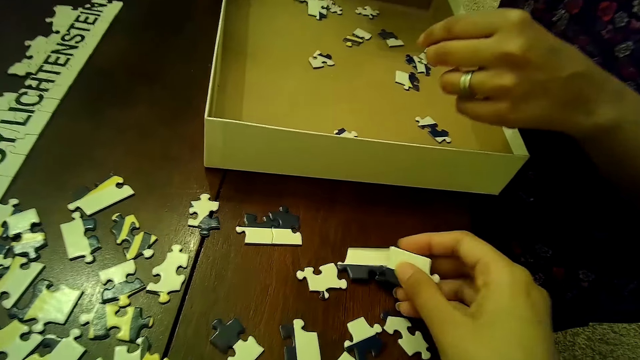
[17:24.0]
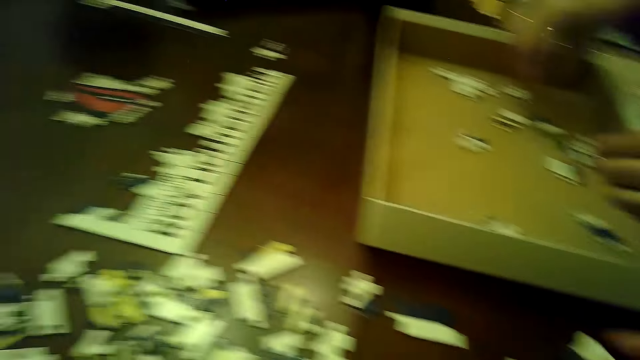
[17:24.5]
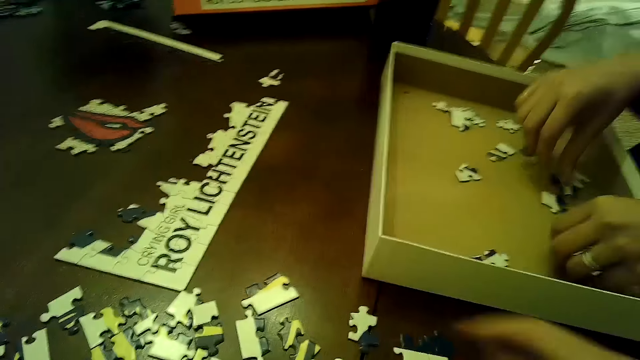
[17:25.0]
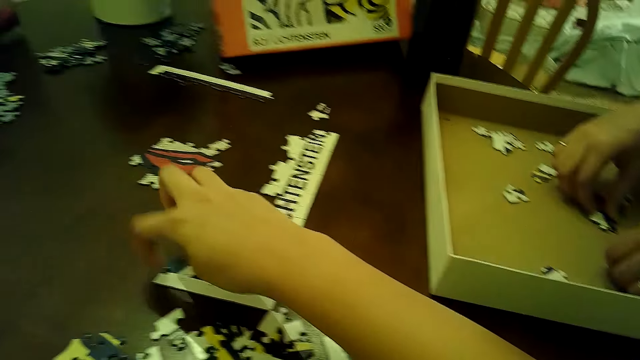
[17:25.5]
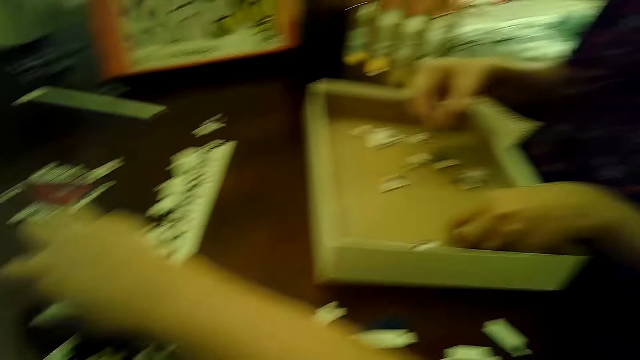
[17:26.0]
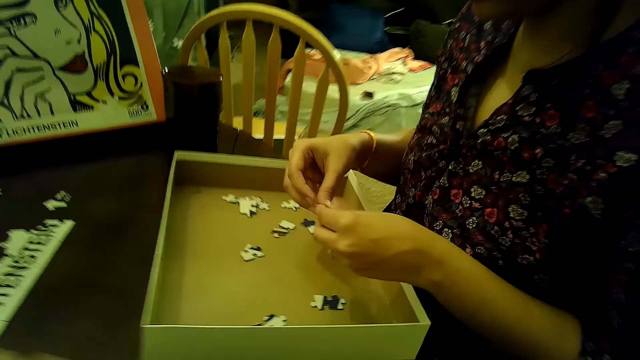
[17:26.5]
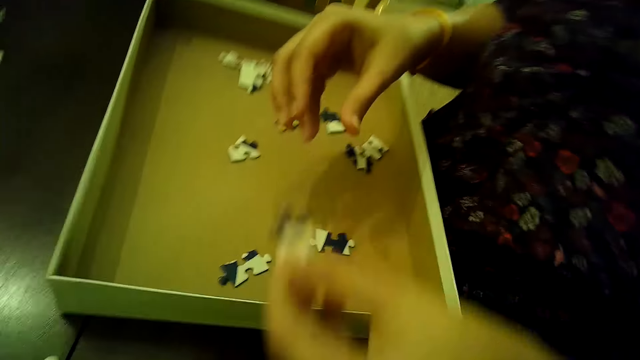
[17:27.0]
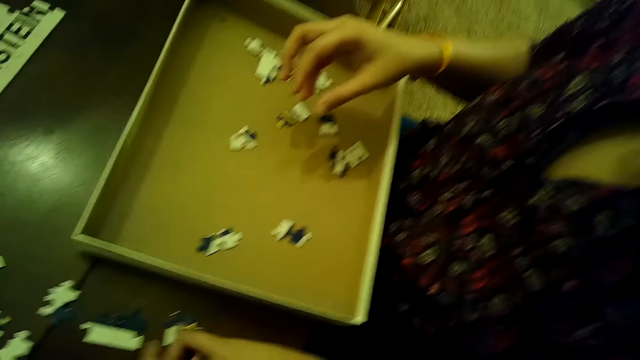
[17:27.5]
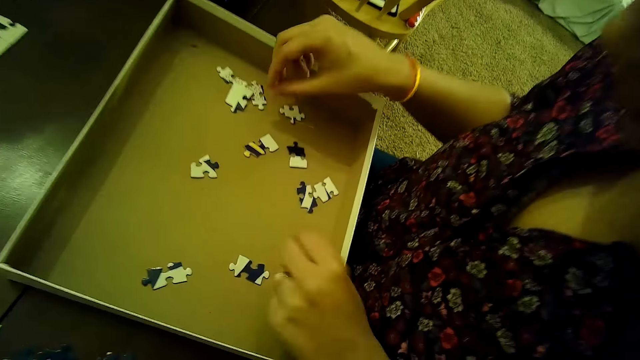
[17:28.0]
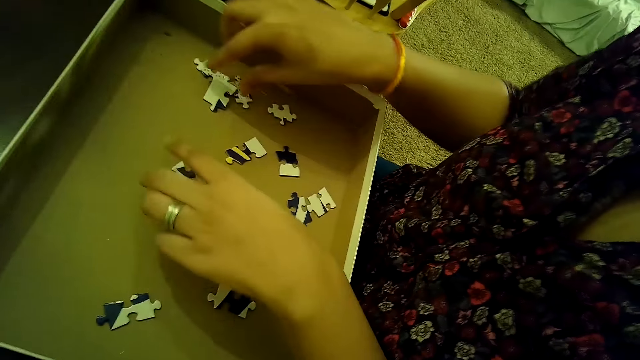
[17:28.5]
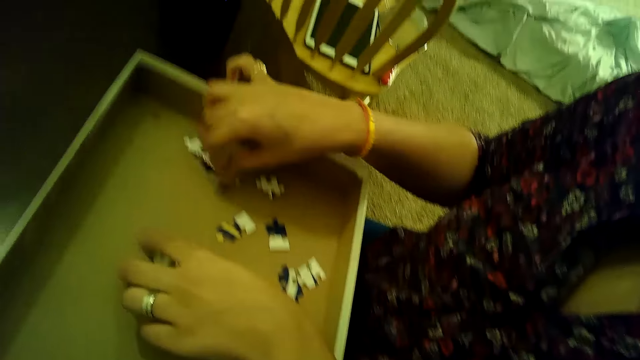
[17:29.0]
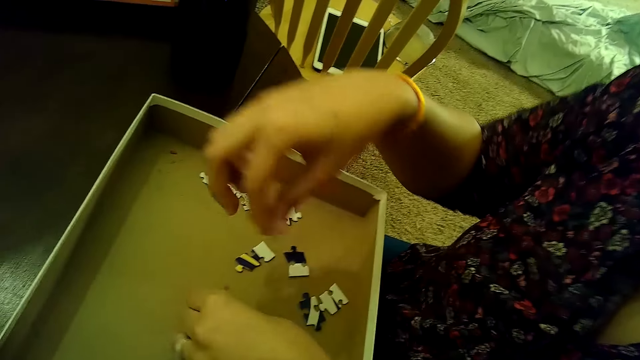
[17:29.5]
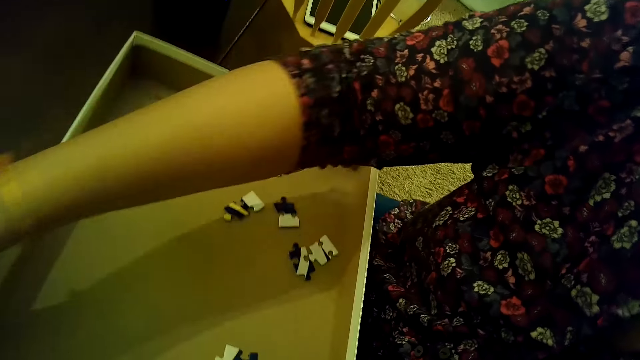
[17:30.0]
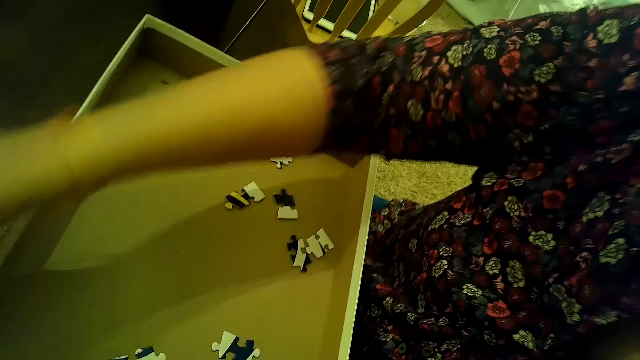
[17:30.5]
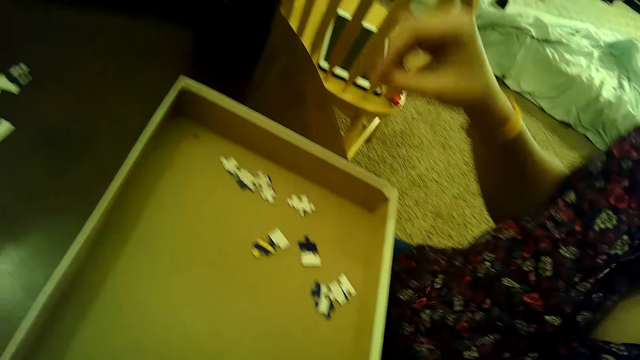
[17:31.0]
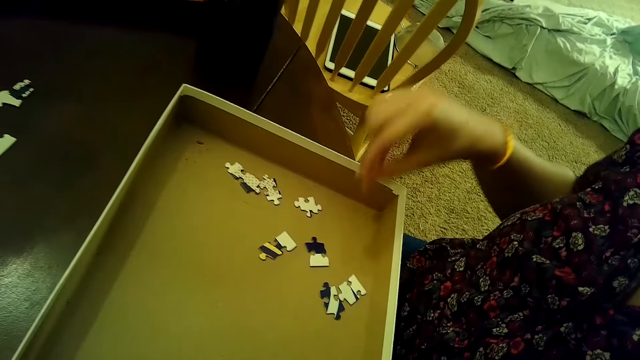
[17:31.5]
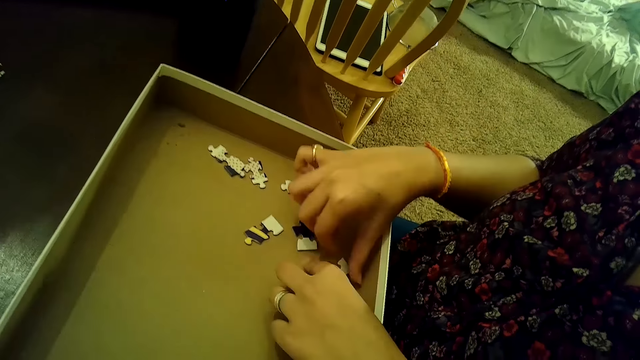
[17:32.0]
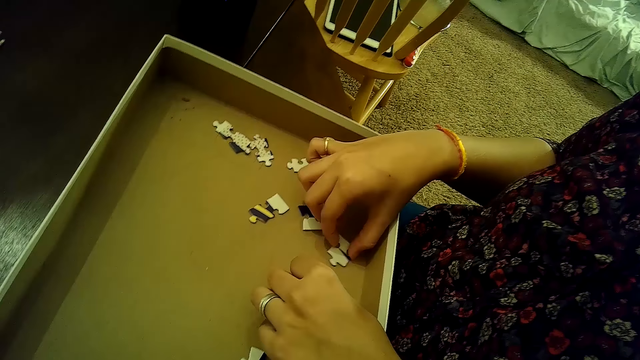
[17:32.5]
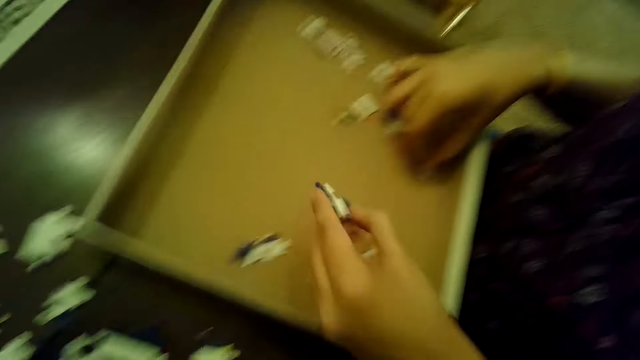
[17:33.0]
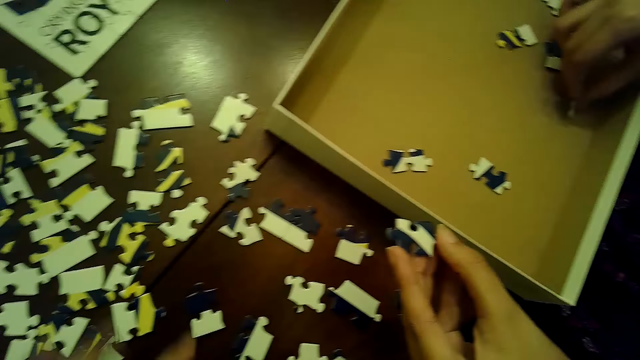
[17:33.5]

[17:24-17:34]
The camera wearer drops some puzzle pieces on the table with her right hand. A woman picks up a puzzle piece from the table with her right hand. She passes the puzzle piece from her right hand to her left hand. She drops the puzzle piece on the table with her left hand. She transfers some puzzle pieces from the box to the table with both hands. She picks up a puzzle piece from the table with her left hand.

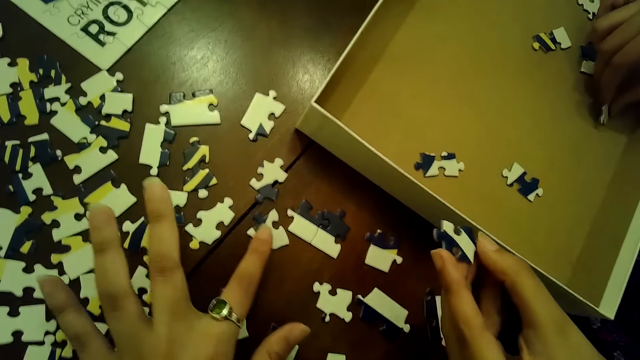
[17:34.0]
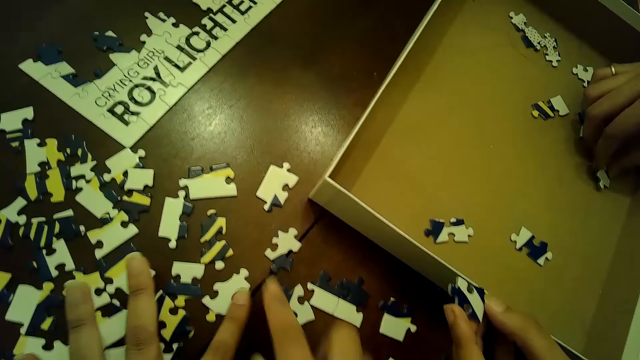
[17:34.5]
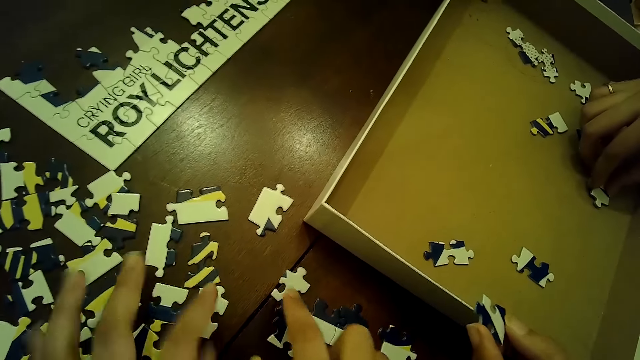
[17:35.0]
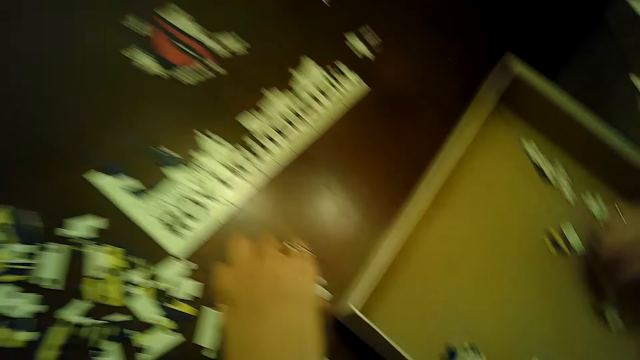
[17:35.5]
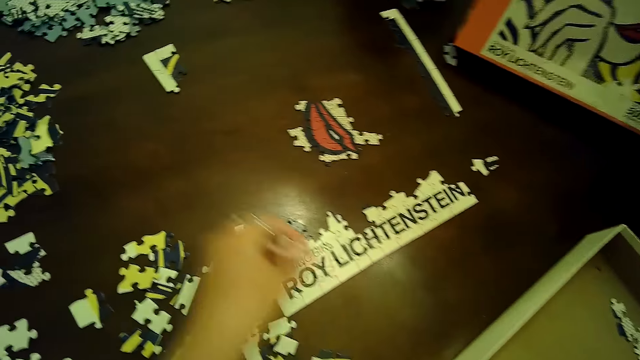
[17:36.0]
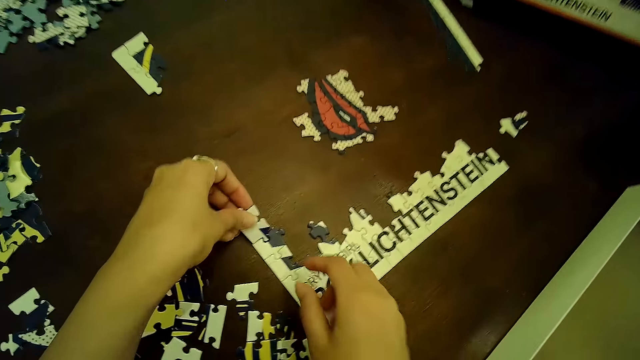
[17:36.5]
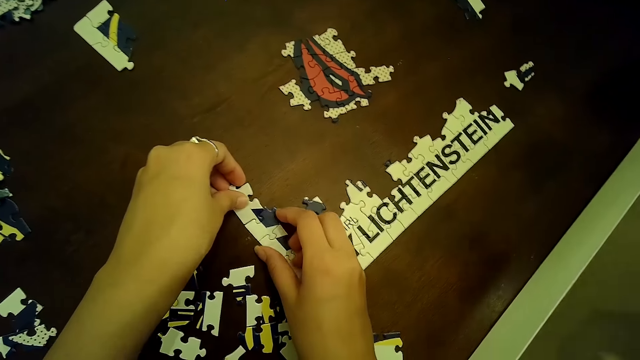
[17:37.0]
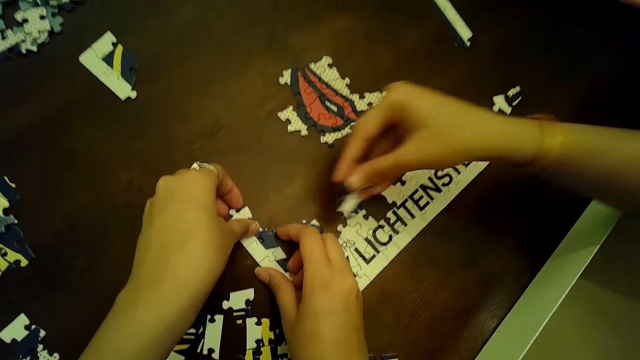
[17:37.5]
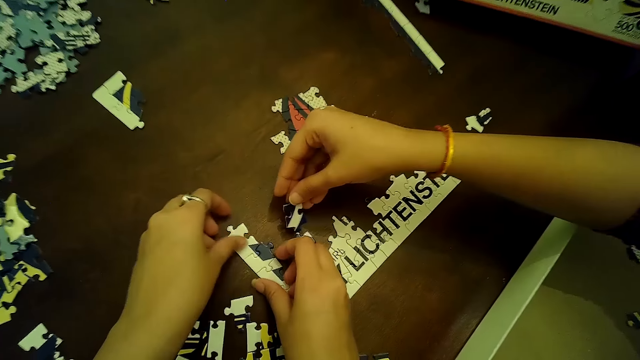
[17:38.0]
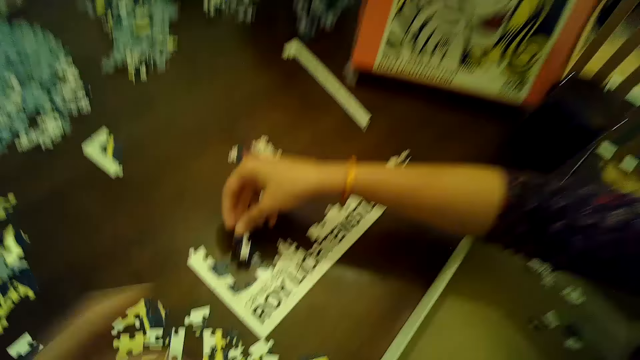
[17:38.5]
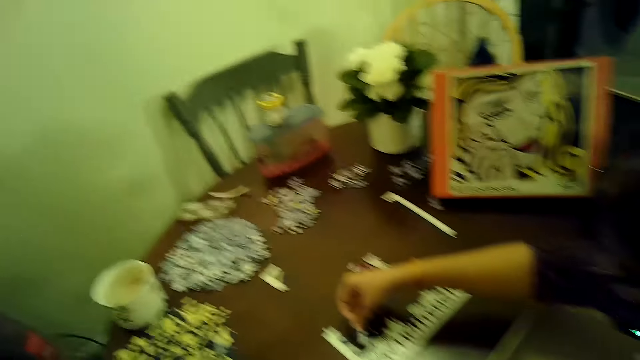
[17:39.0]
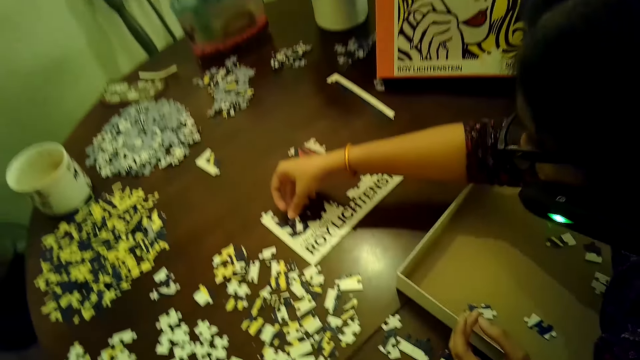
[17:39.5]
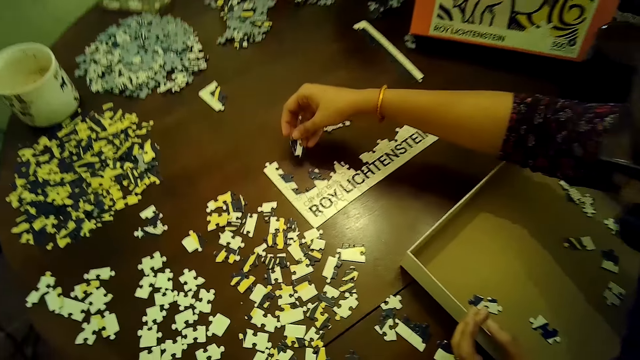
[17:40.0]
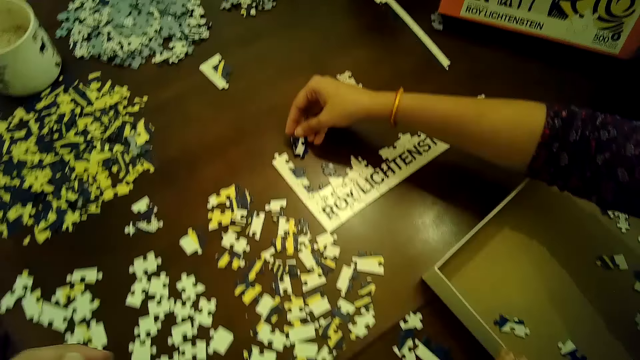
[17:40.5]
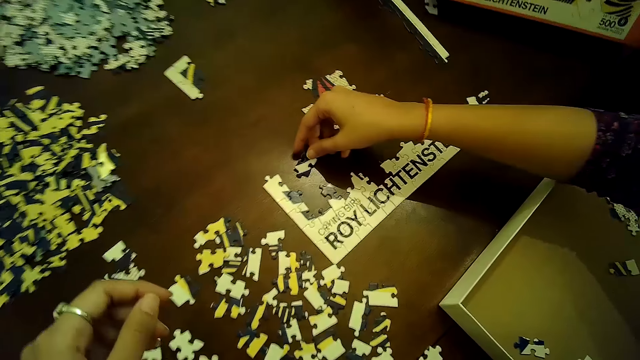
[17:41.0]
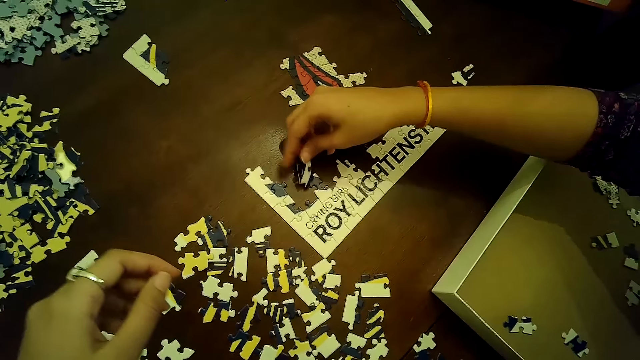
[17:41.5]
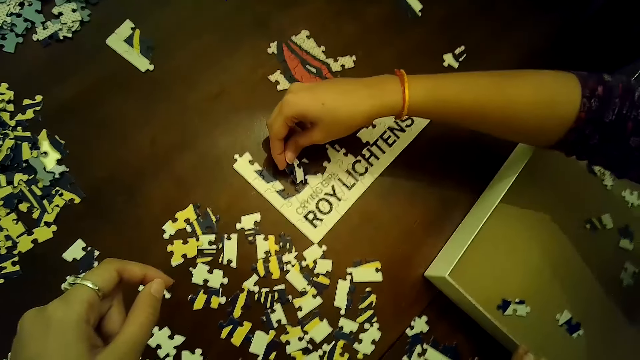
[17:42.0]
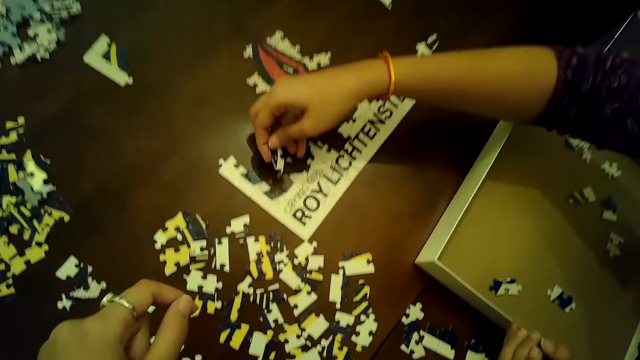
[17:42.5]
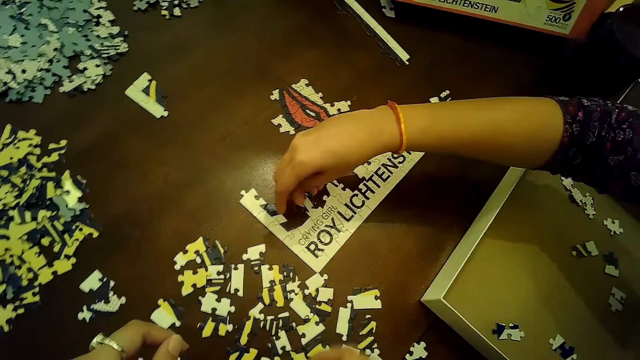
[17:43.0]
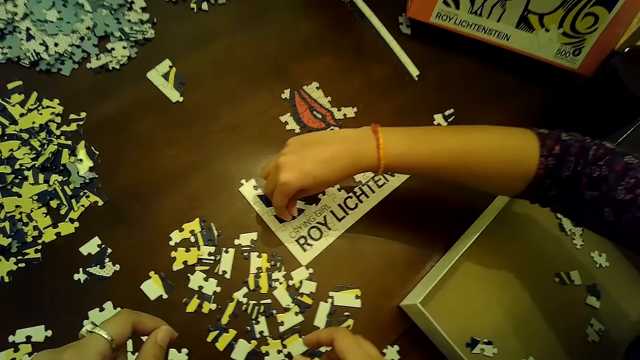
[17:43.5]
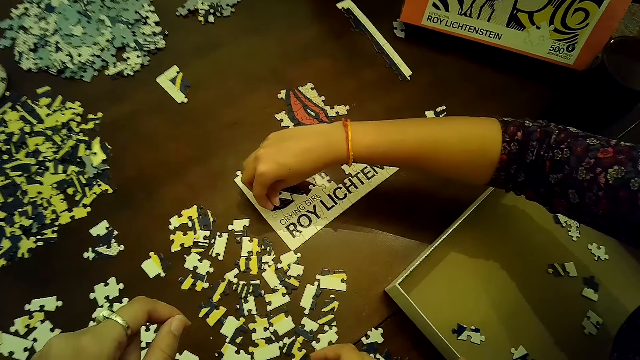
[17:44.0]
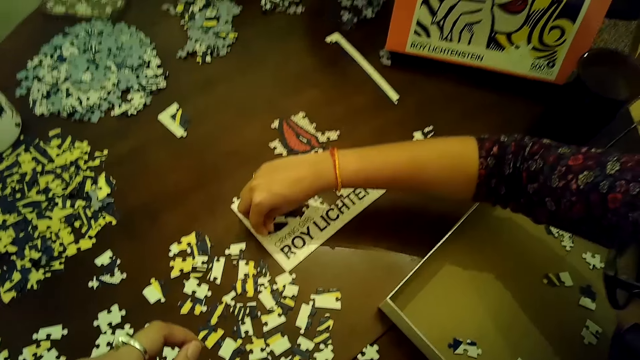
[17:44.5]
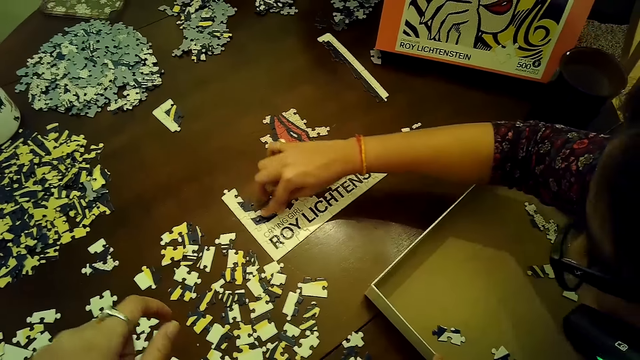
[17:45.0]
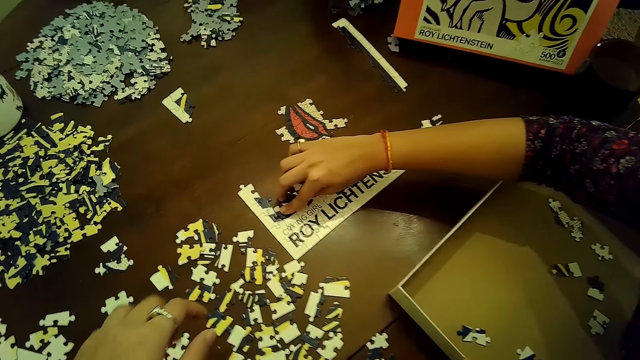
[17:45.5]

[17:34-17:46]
The camera wearer moves some puzzle pieces on the table with both hands. She transfers a puzzle piece from the table to the puzzle tile with her left hand. She arranges cards on the table. A woman inserts the puzzle piece into the puzzle tile on the table with her right hand. The woman arranges cards on the table.
